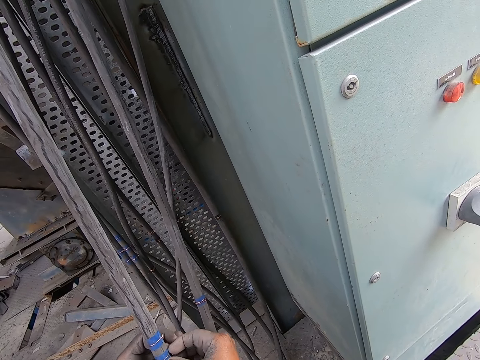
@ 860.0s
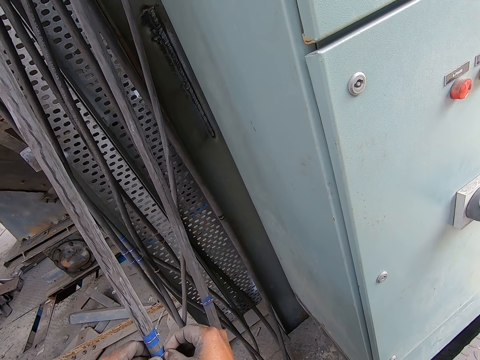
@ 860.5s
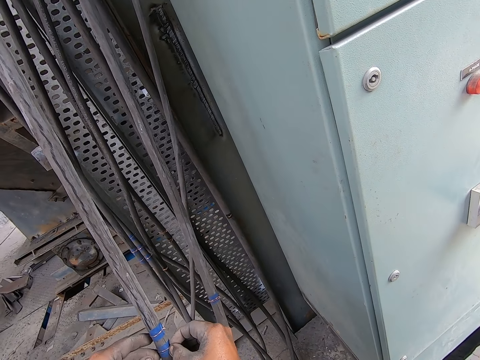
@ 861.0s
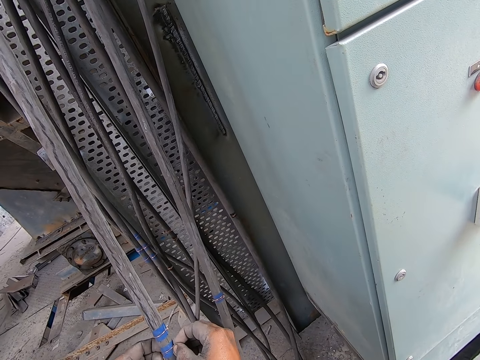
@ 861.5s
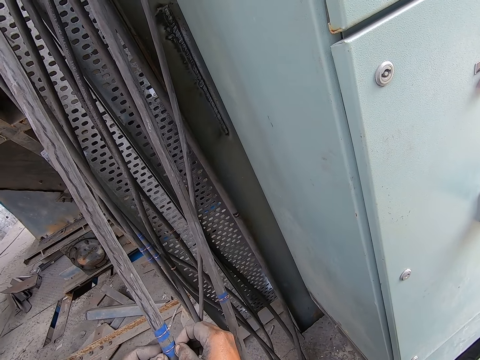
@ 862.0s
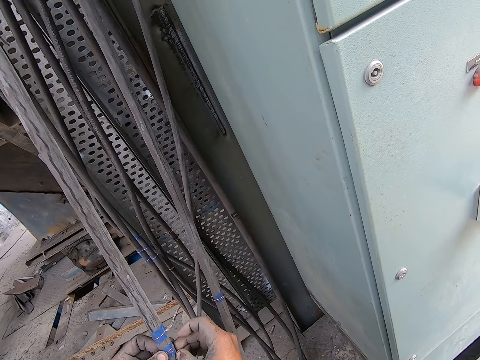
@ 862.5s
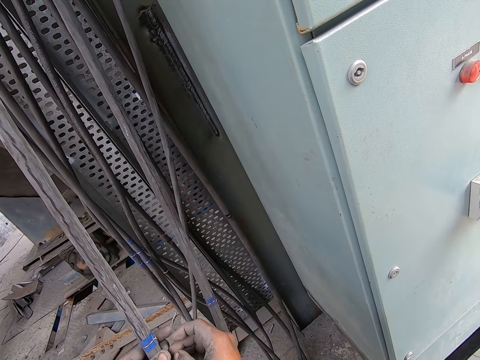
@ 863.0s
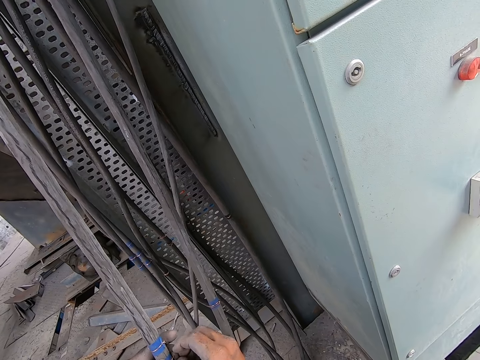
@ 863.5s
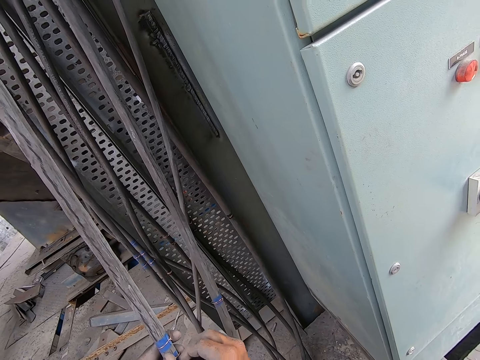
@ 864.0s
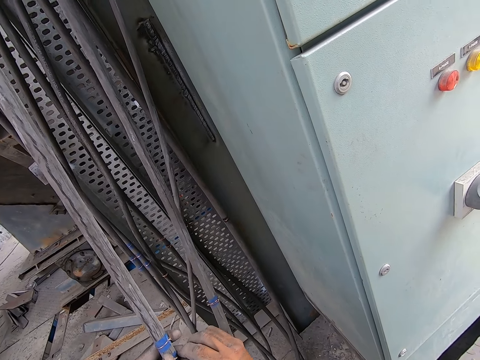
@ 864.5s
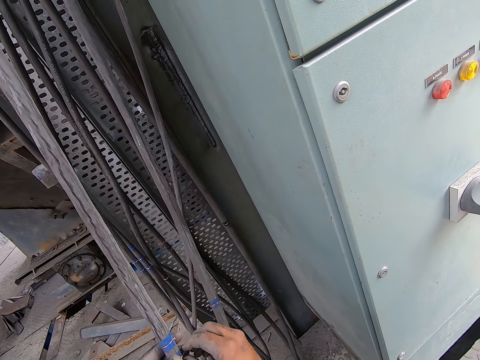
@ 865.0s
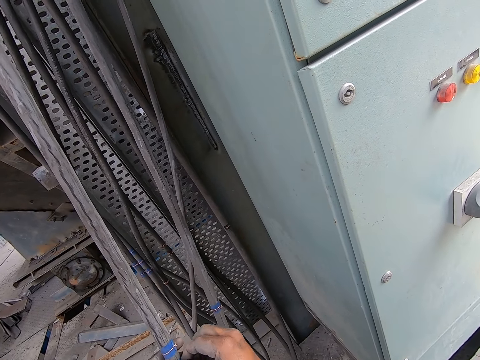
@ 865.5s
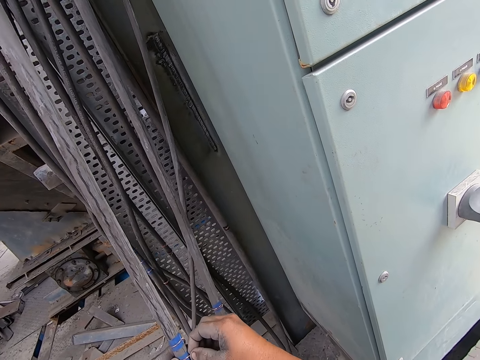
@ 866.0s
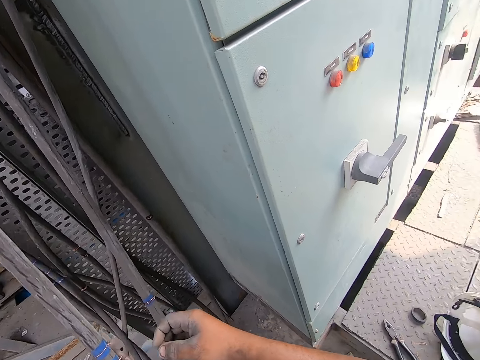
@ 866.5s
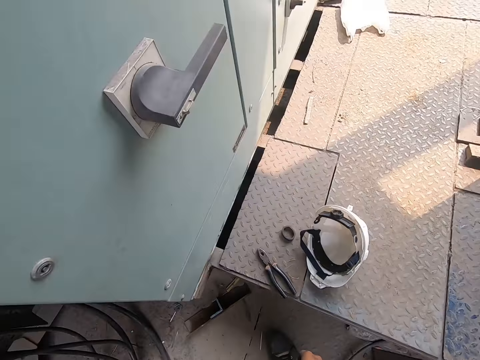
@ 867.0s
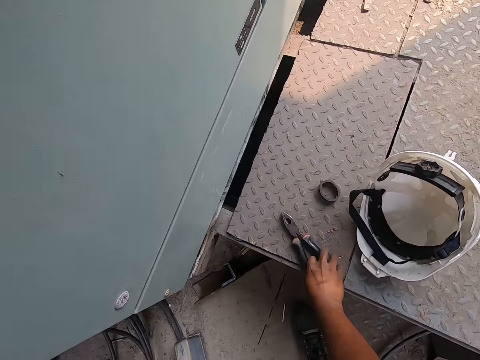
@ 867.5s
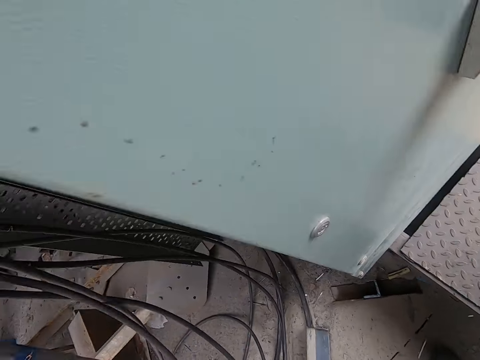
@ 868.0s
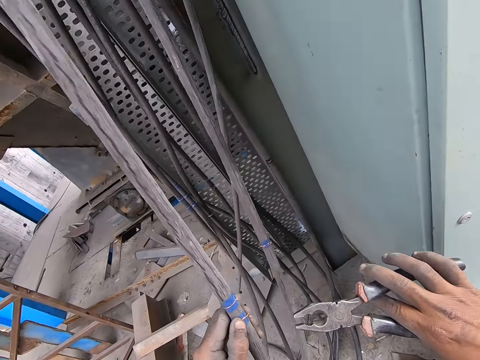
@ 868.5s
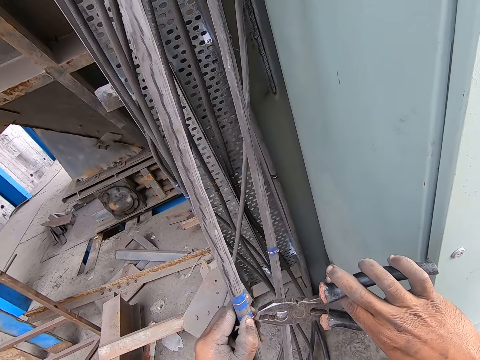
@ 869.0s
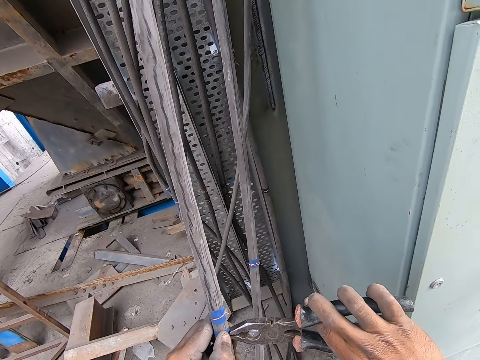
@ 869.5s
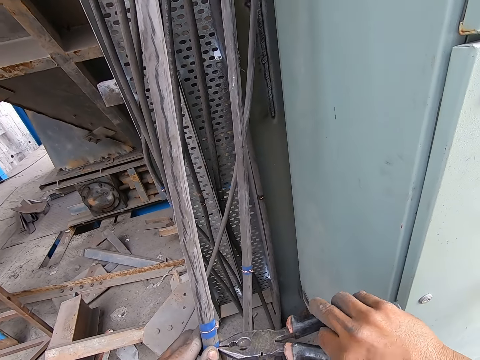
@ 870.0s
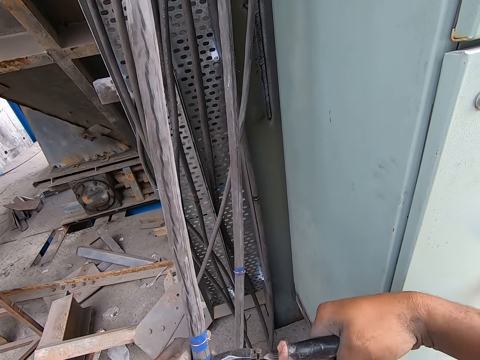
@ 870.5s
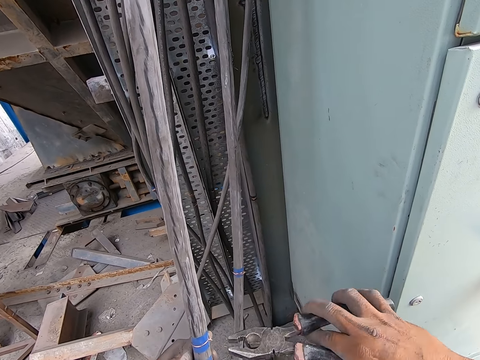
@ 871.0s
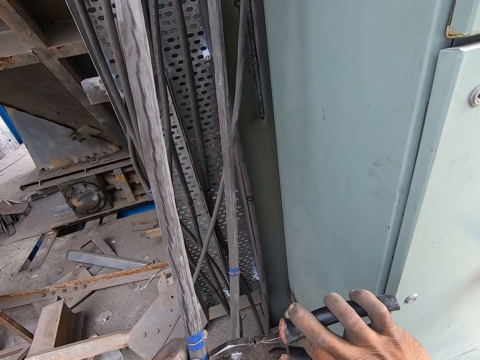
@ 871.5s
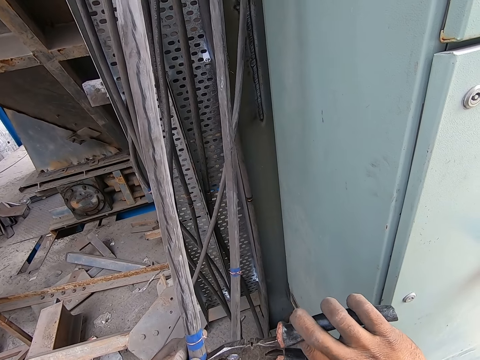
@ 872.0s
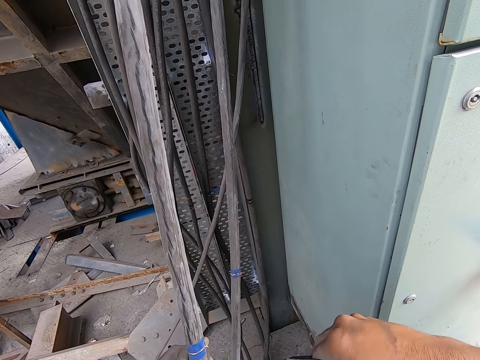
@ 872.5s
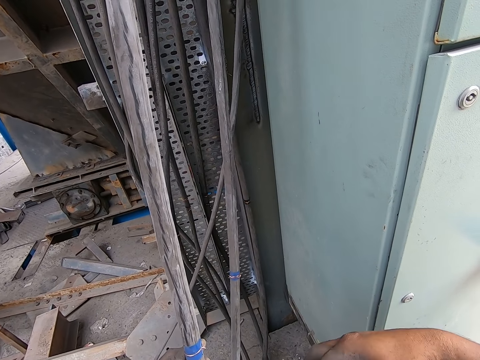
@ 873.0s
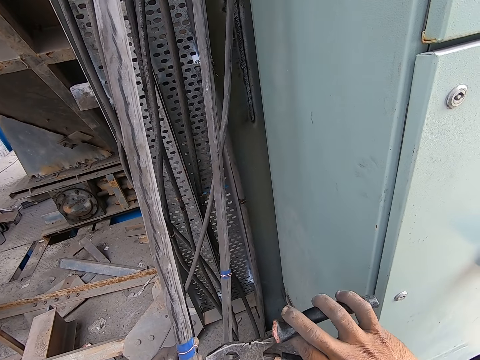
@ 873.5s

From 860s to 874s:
The camera wearer picks the plier from the metal stand with his right hand. He tightens the aluminium wires on the cable with the plier in his right hand.

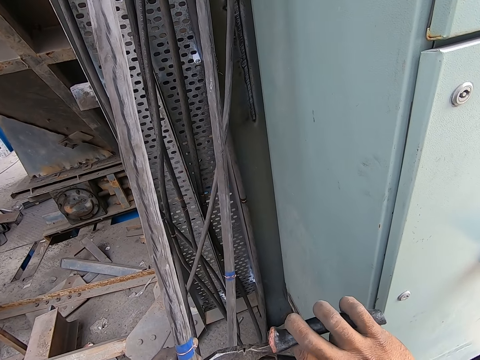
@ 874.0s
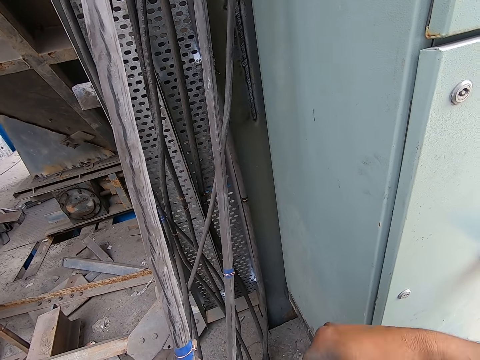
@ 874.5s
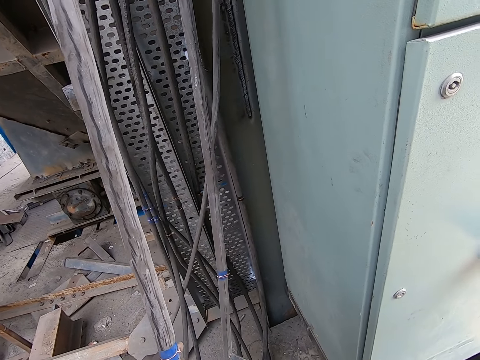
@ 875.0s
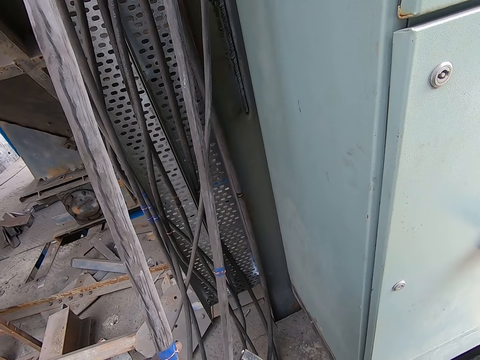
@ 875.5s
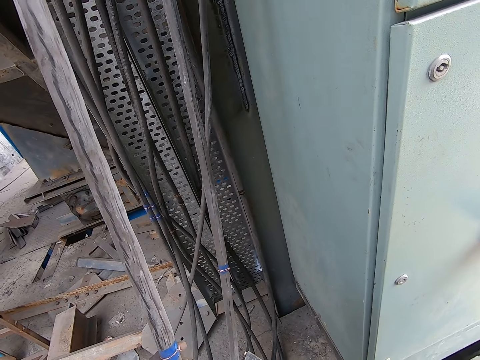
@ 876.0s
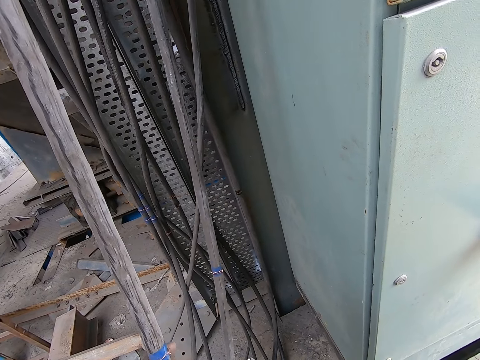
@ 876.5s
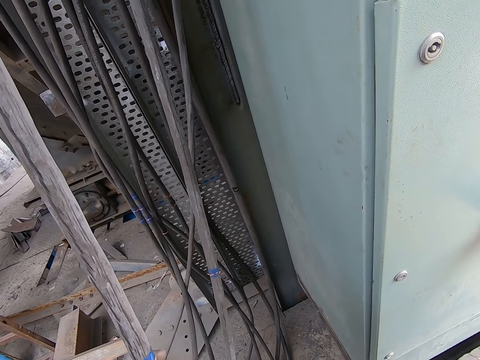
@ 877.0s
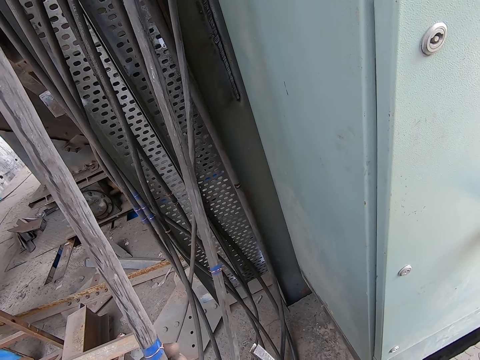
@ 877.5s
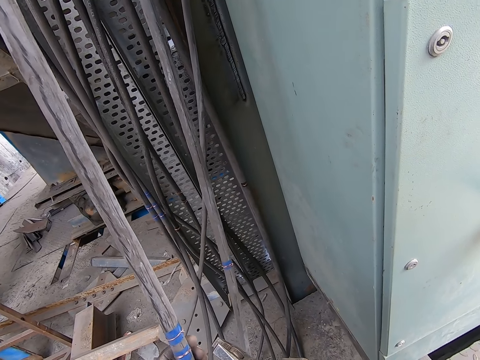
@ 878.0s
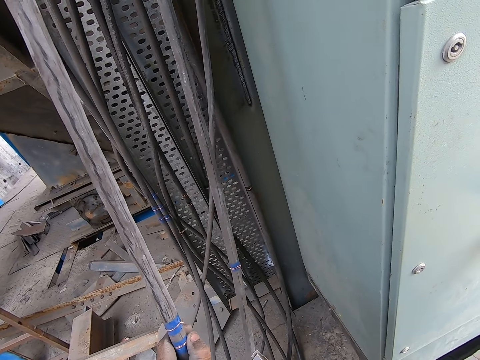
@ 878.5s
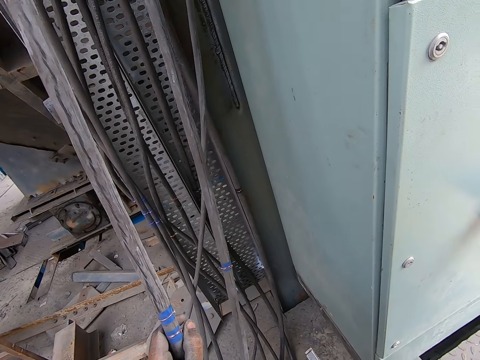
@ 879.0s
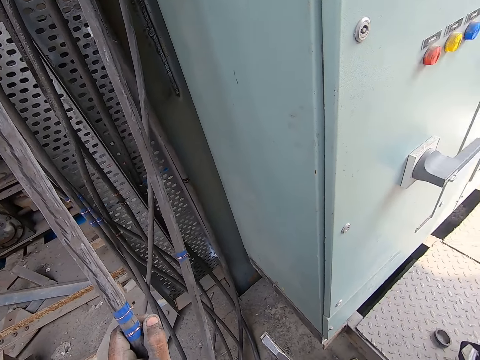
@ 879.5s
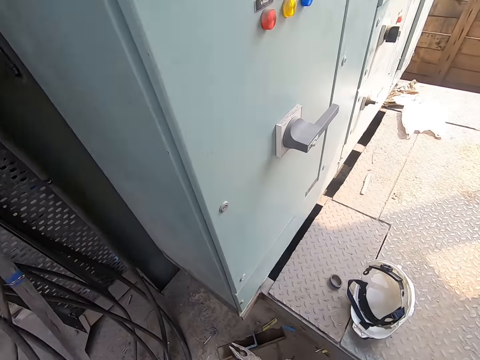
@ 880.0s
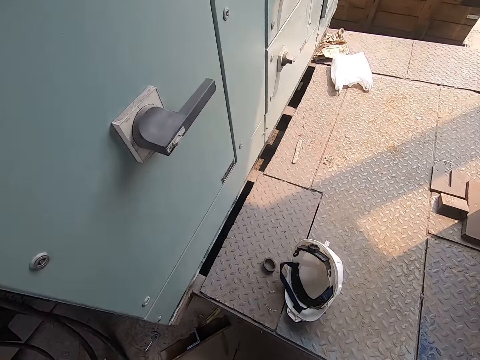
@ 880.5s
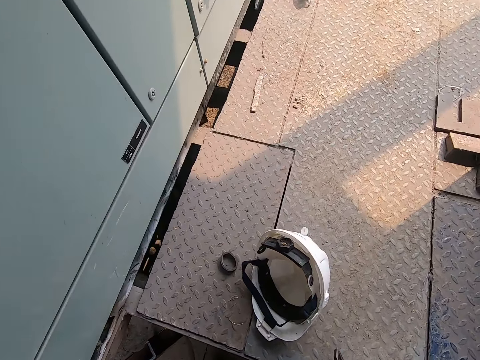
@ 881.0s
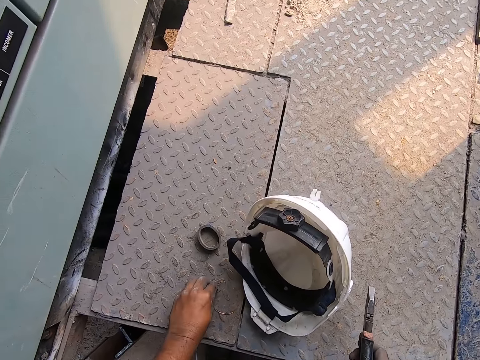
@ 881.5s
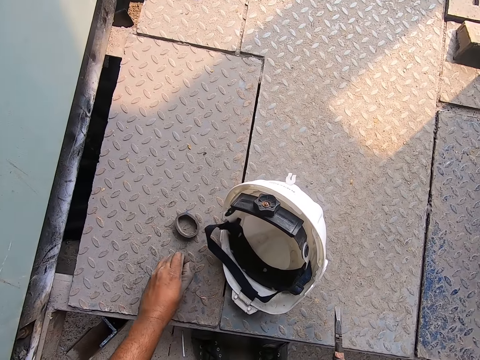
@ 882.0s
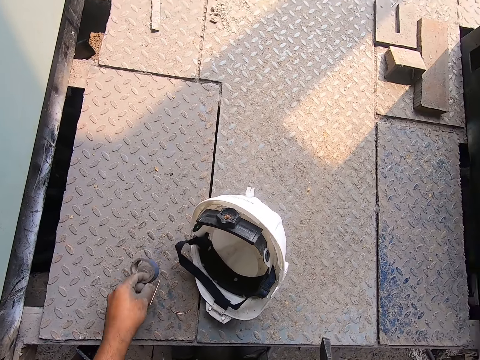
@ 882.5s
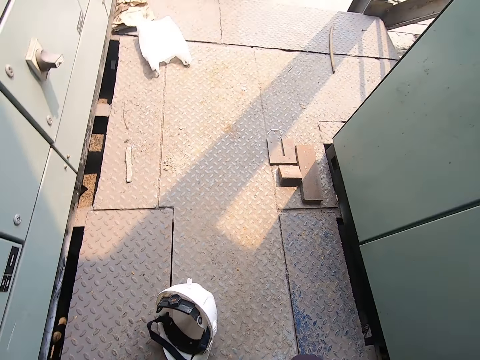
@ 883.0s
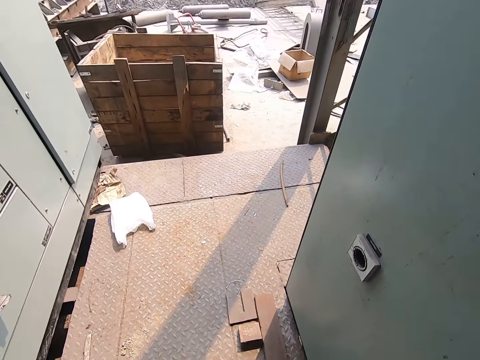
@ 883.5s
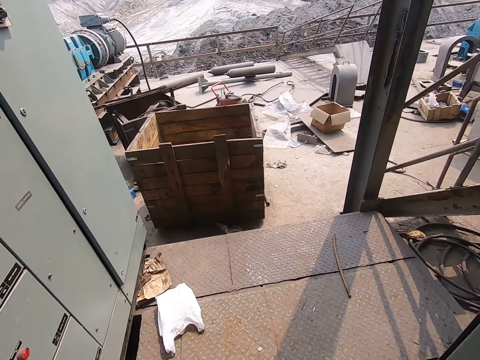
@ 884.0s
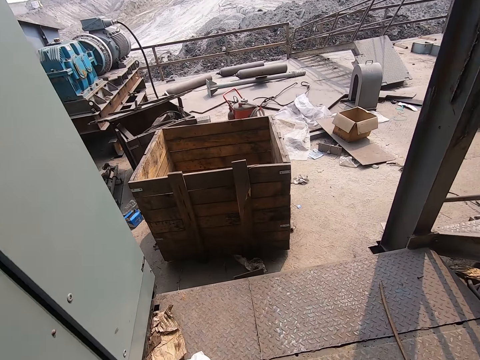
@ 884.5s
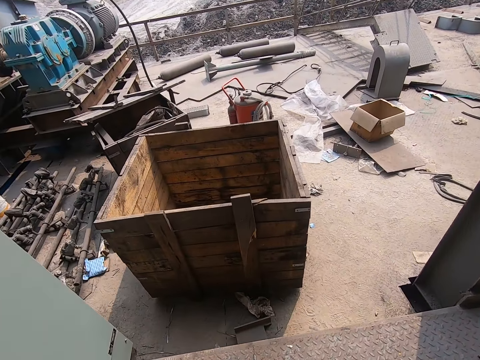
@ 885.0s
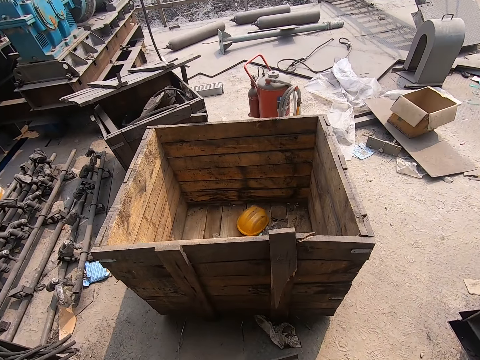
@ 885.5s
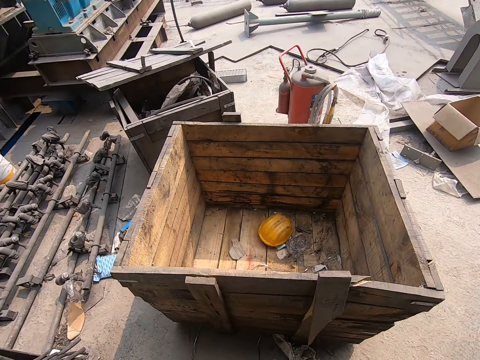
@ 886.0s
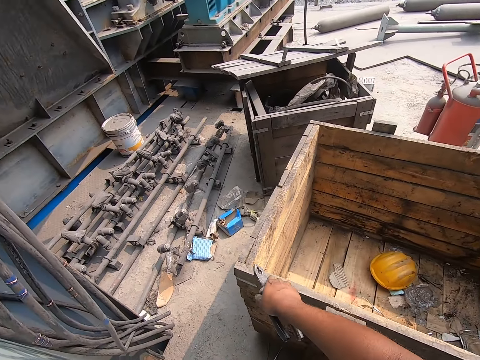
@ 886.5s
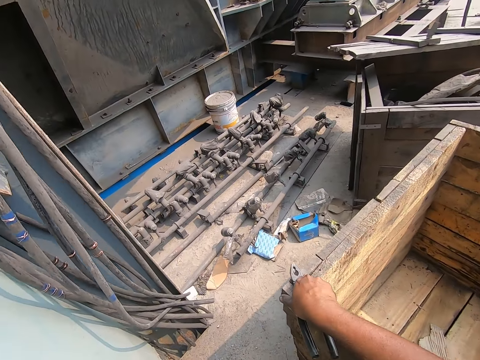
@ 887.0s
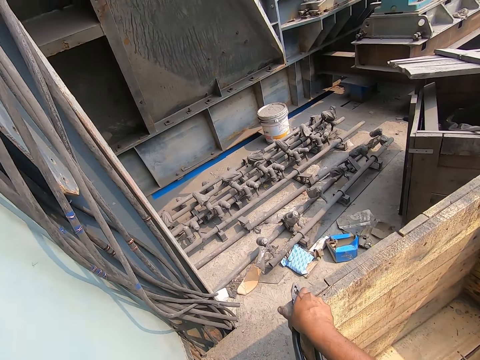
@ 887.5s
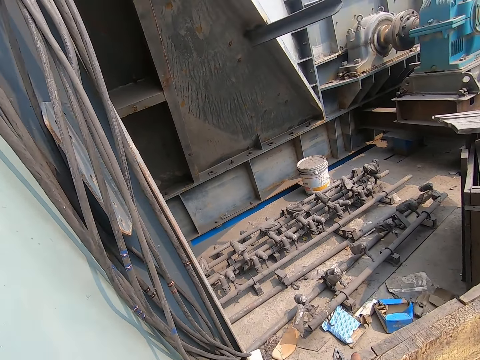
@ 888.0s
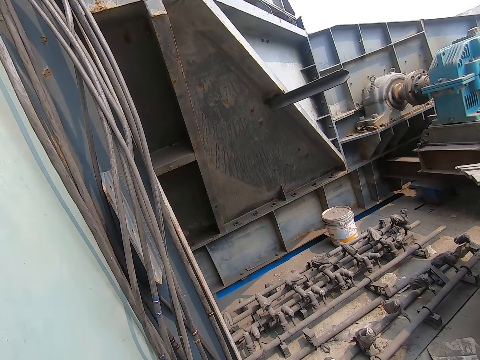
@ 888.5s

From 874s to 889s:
The camera wearer stares at the cable. He picks aluminium wires from the metal stand with his left hand. He picks an electrical tape from the metal stand with his left hand. He walks around the workshop. He places the plier in his right hand on a wooden crate.
